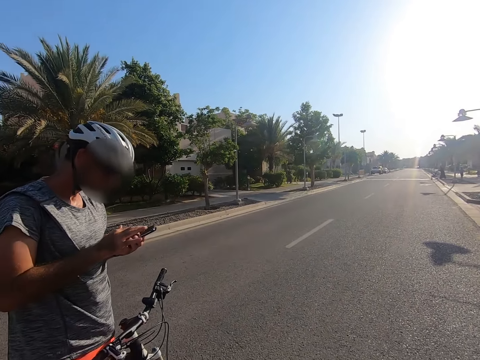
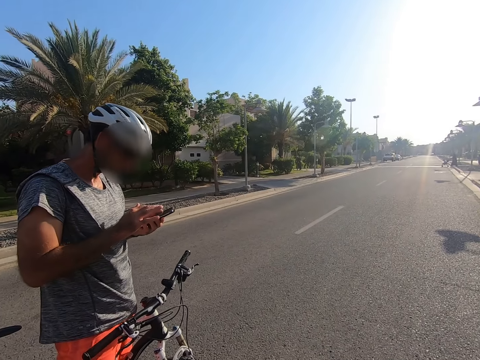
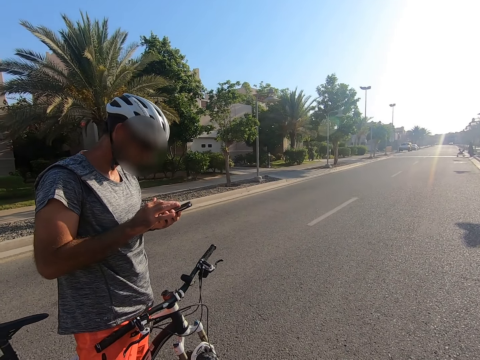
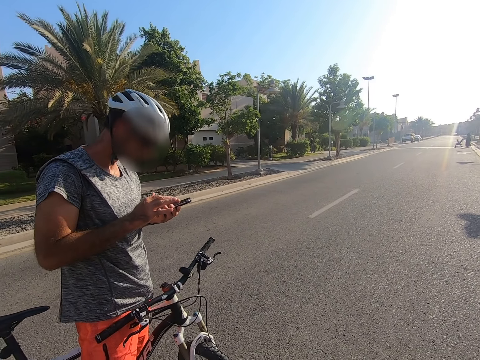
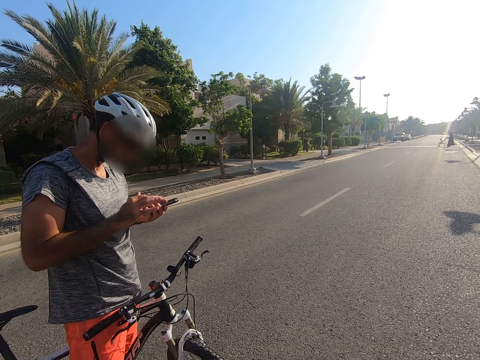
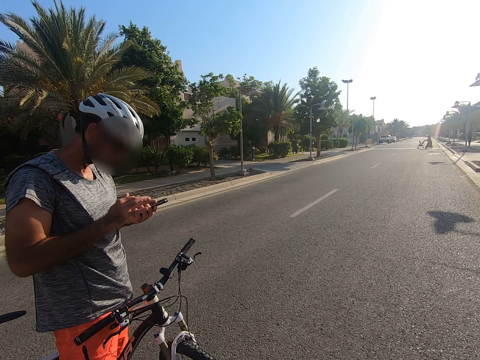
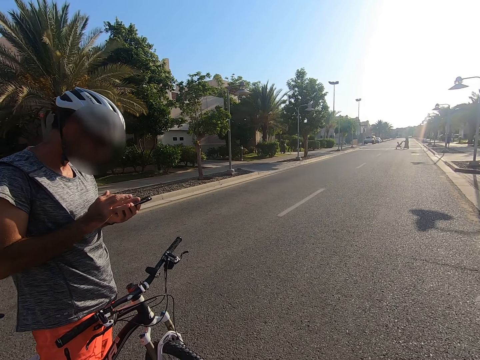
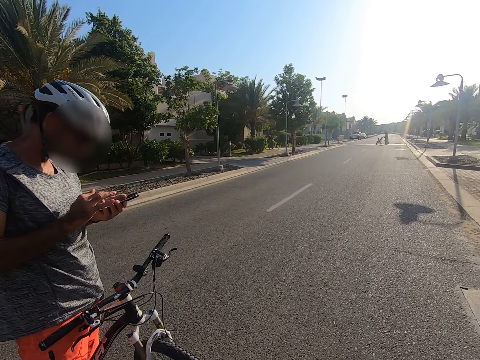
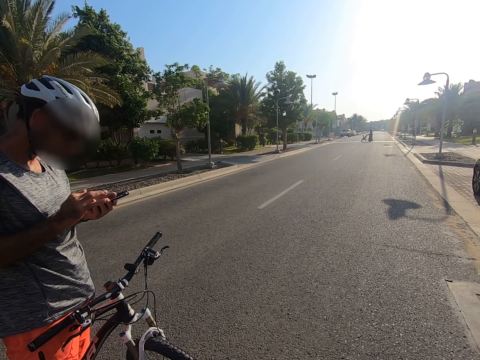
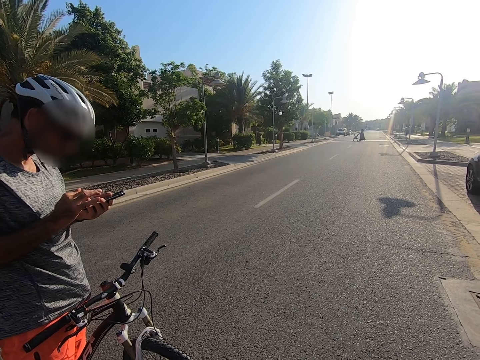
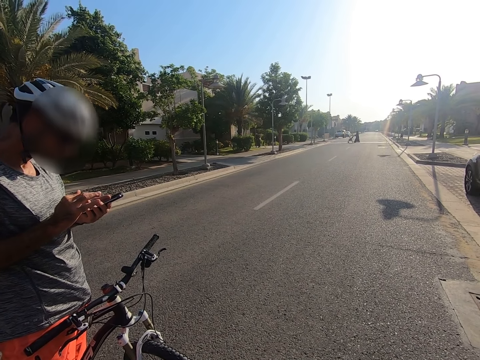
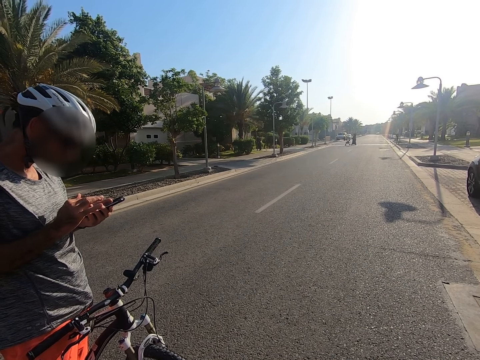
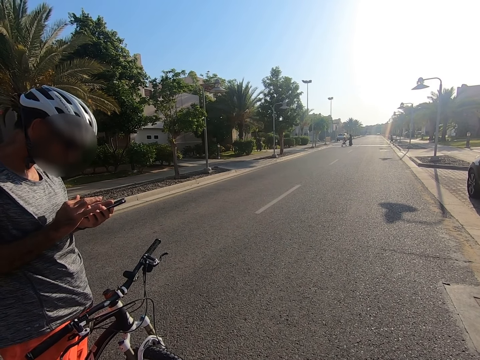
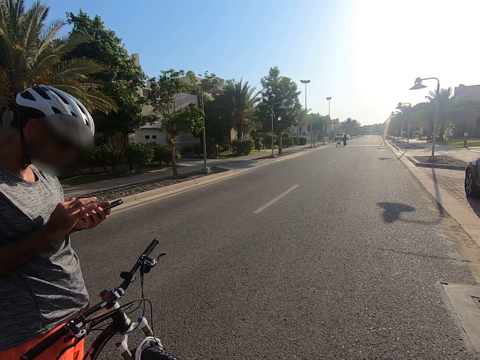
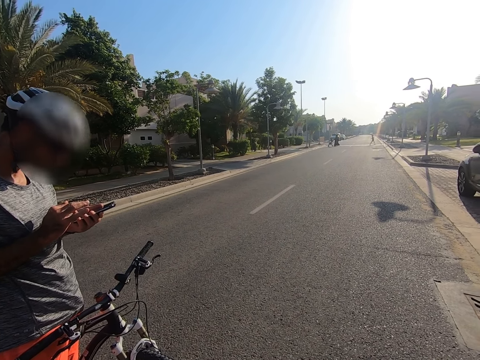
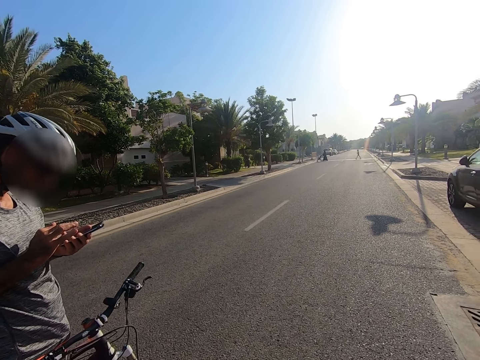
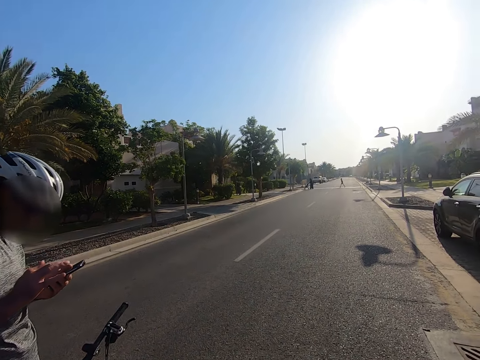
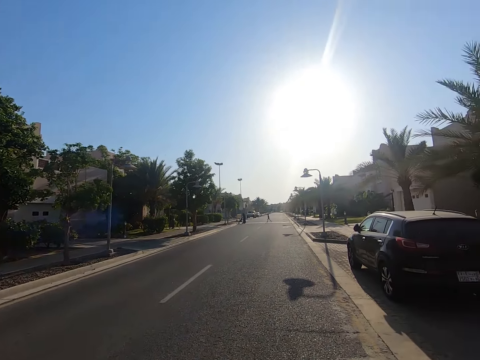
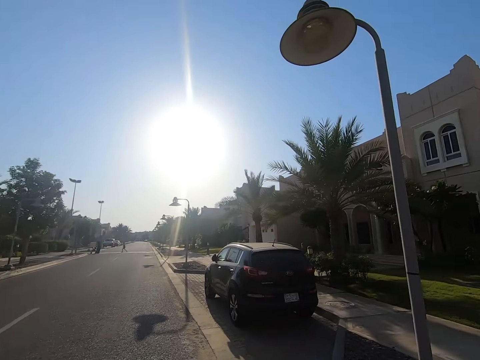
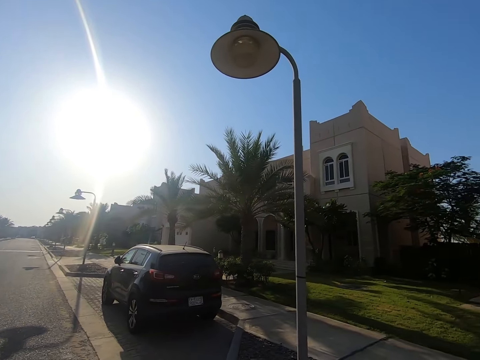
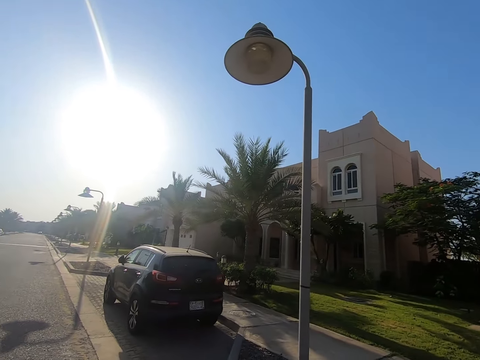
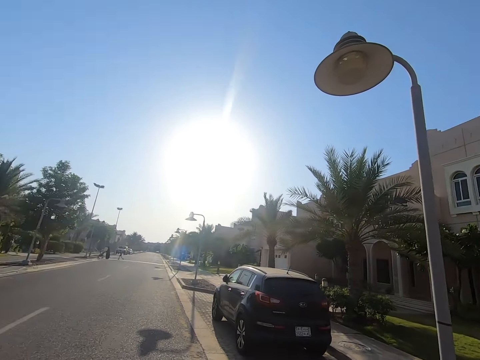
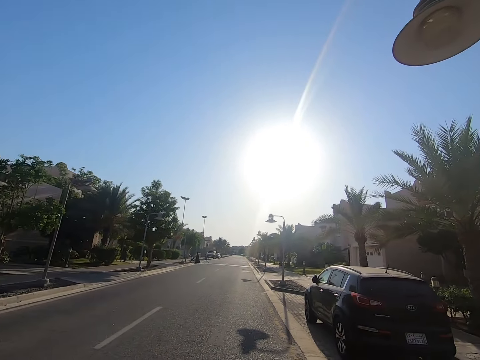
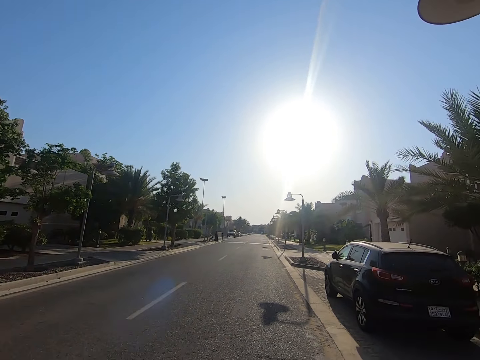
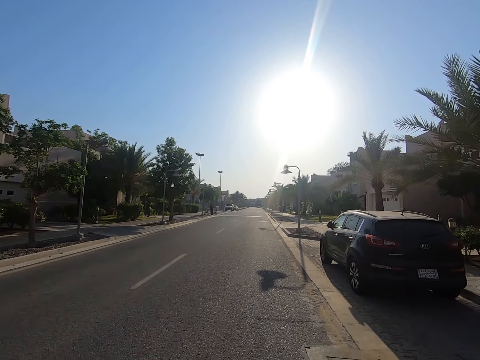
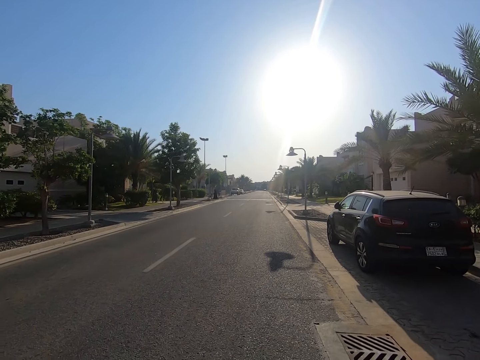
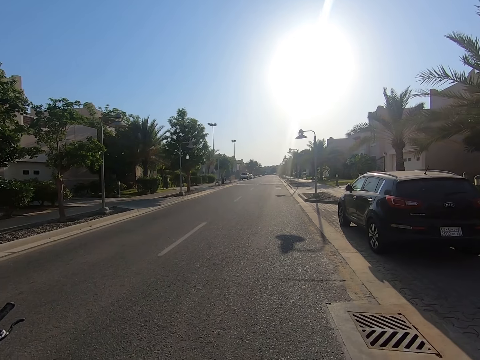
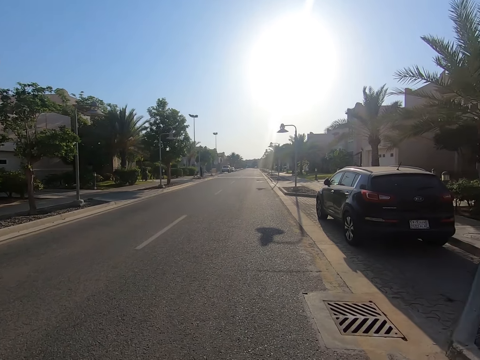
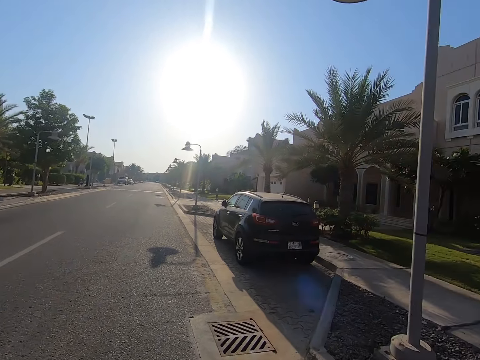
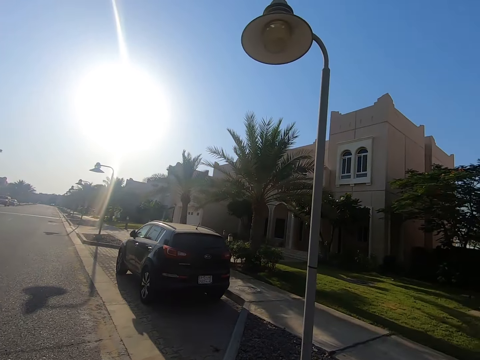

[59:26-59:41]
A man operates a phone and scrolls the phone. The camera wearer stares at the man. They look at the car.

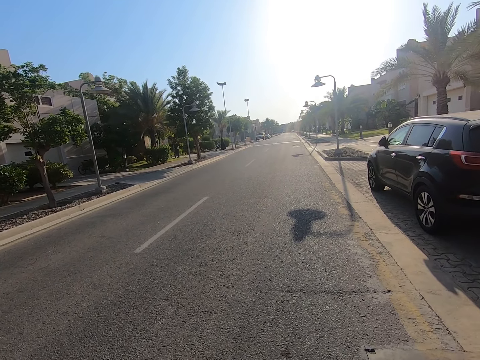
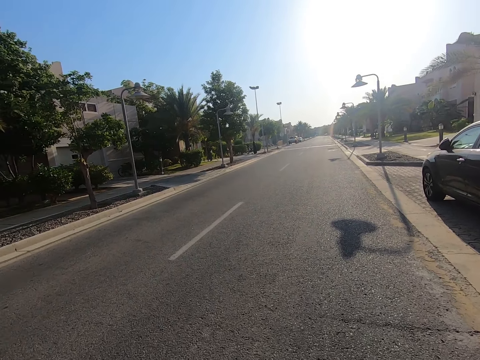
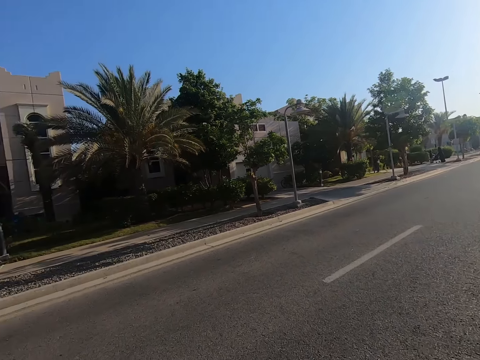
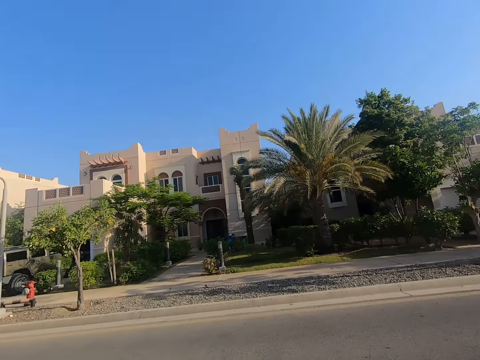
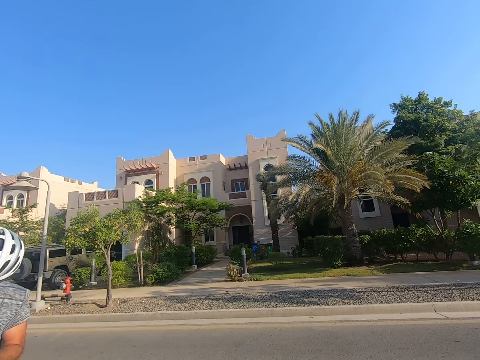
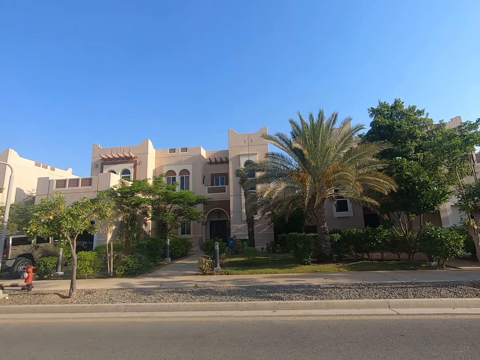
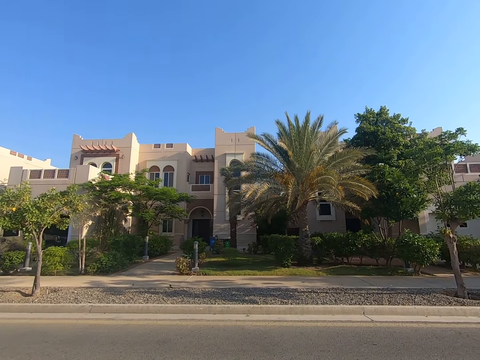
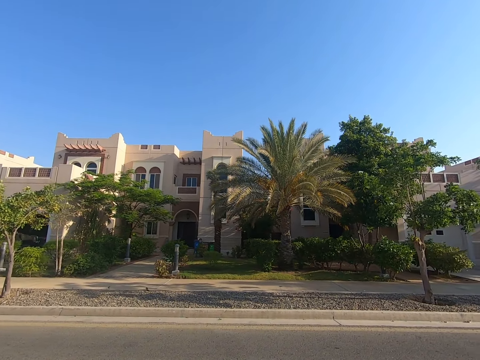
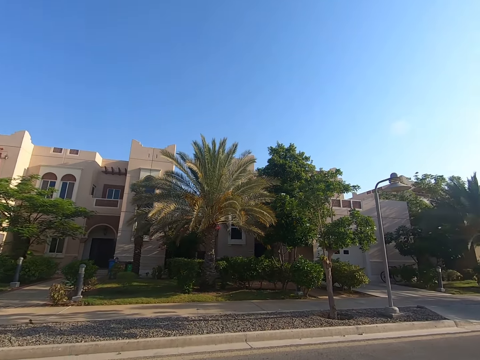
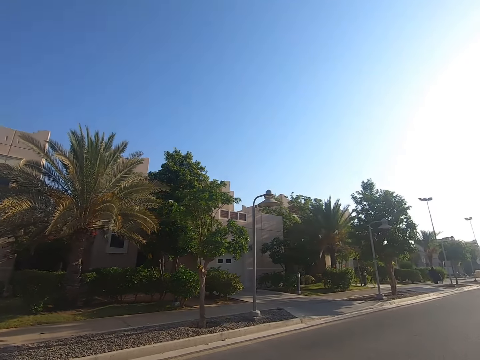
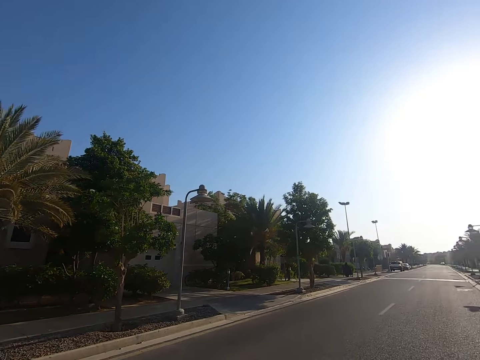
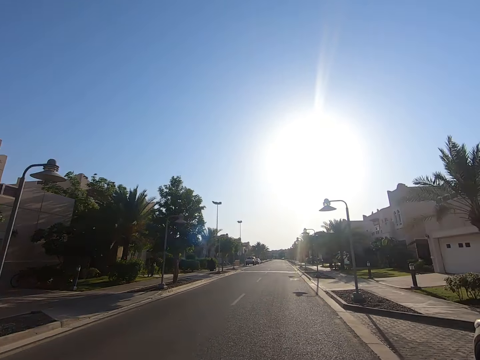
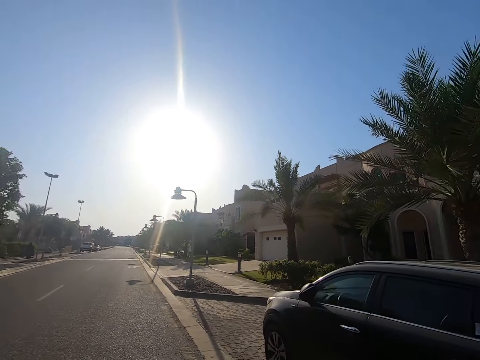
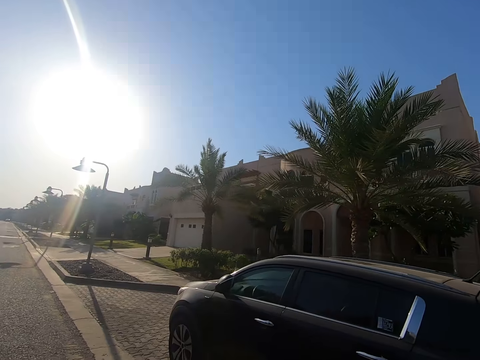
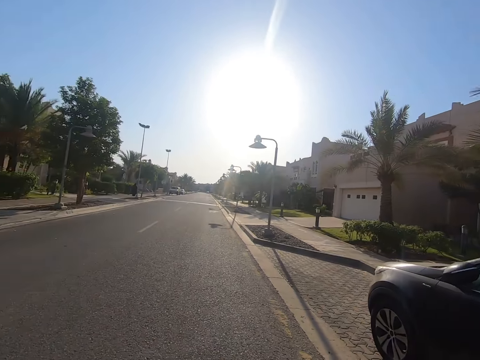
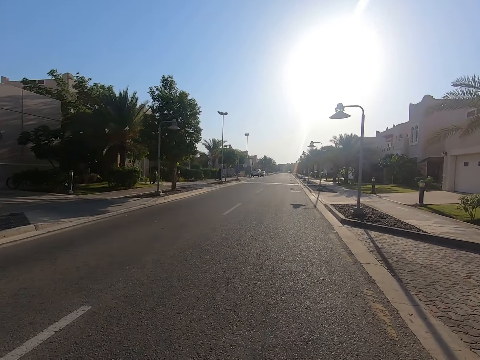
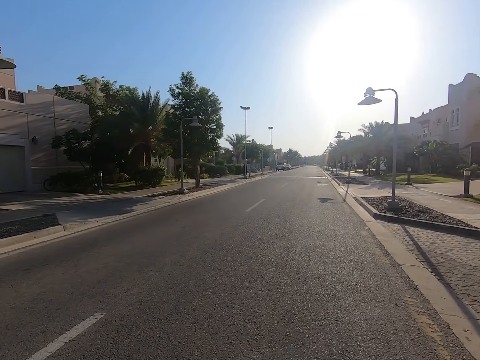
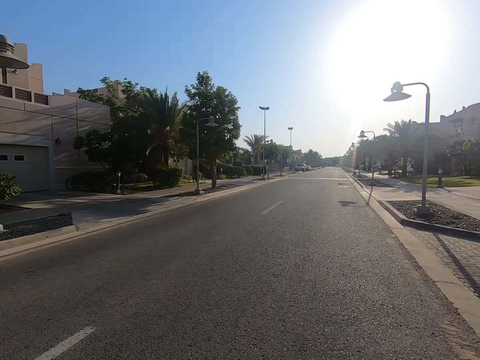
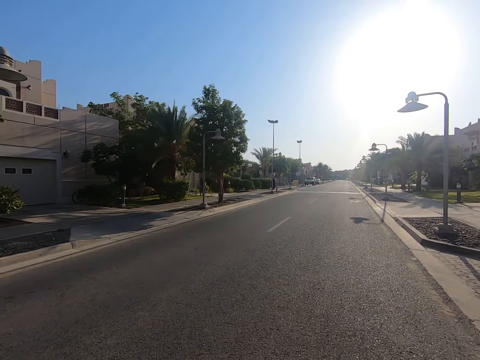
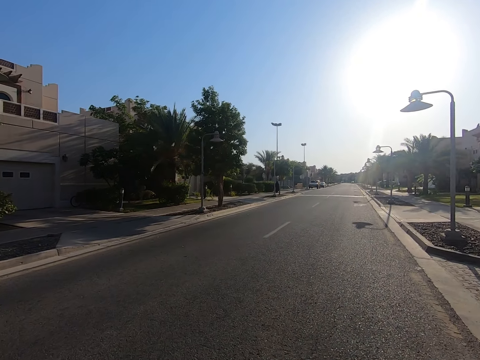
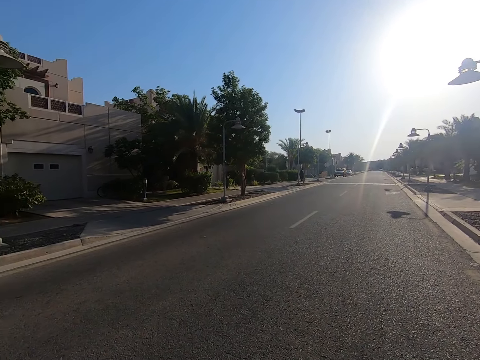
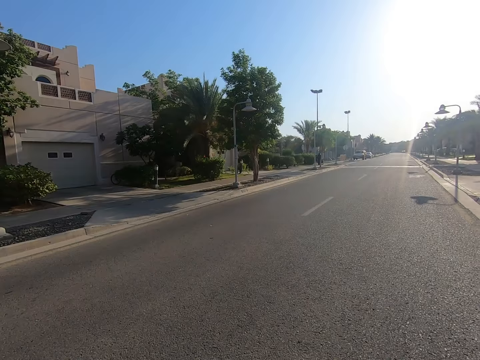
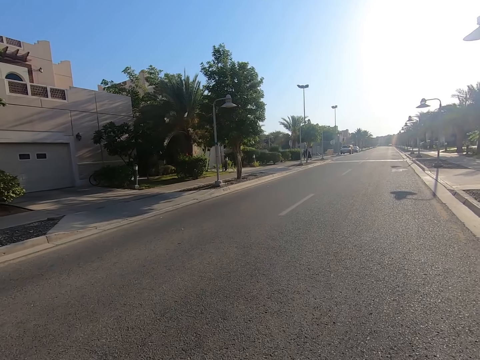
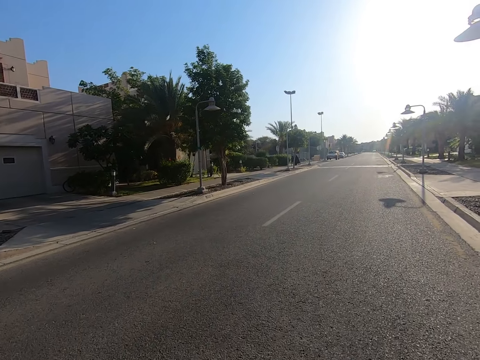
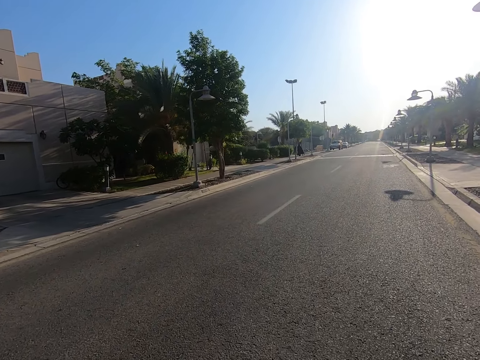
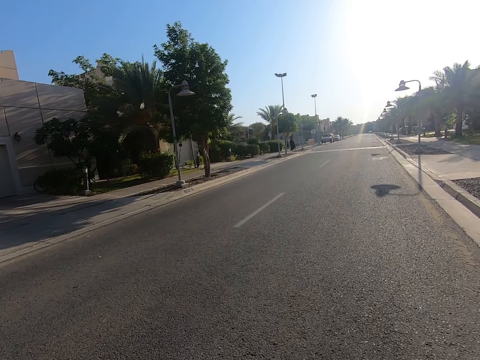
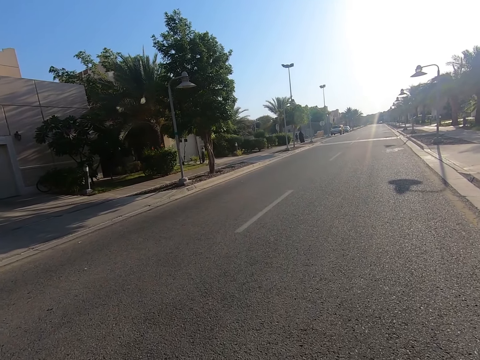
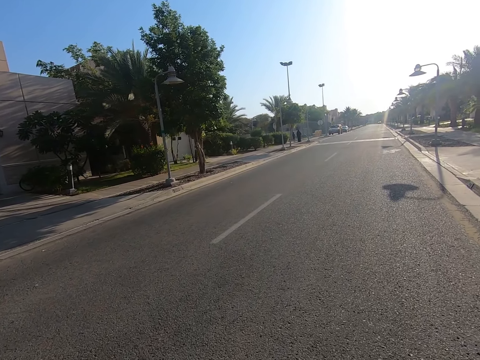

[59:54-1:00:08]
The camera wearer looks around the road. They ride a bicycle on the road.
